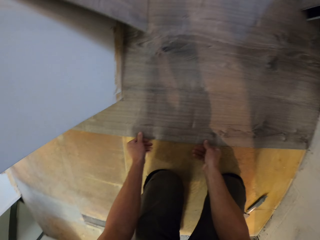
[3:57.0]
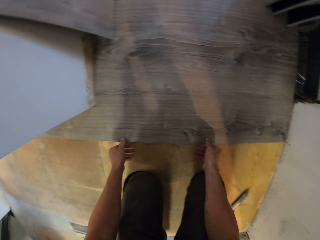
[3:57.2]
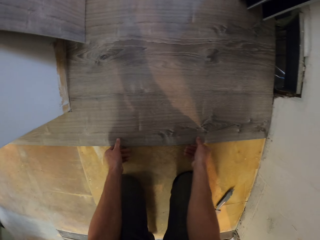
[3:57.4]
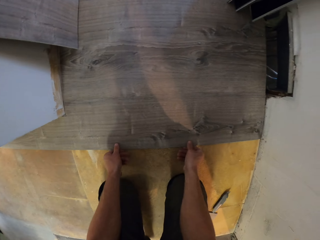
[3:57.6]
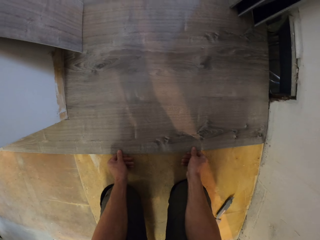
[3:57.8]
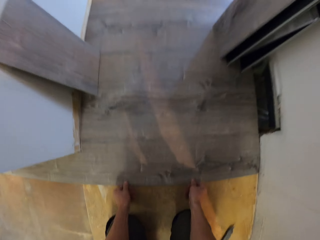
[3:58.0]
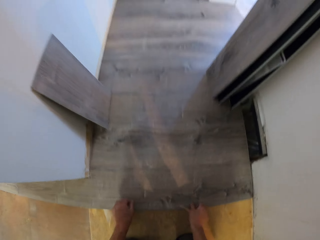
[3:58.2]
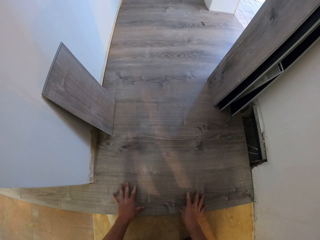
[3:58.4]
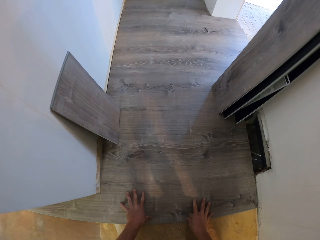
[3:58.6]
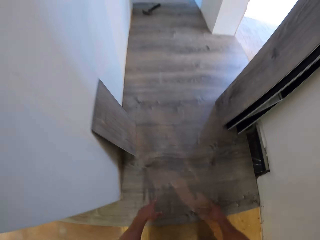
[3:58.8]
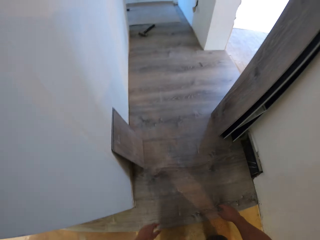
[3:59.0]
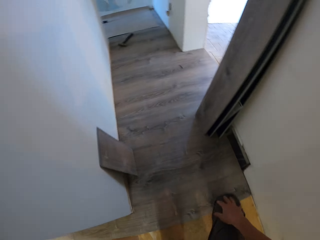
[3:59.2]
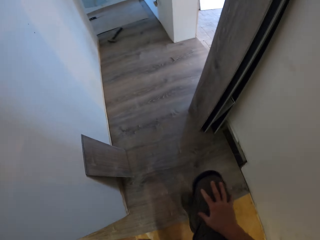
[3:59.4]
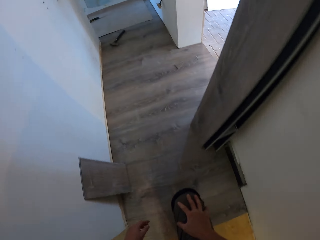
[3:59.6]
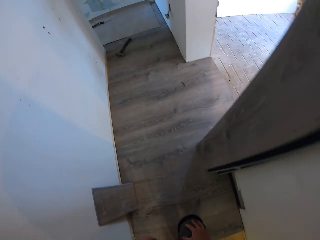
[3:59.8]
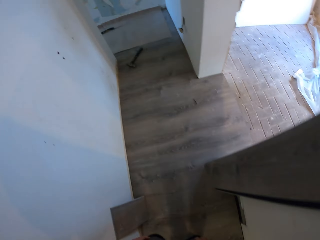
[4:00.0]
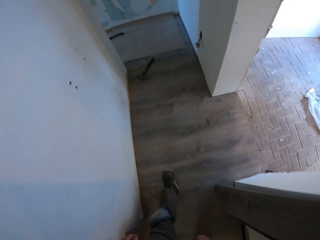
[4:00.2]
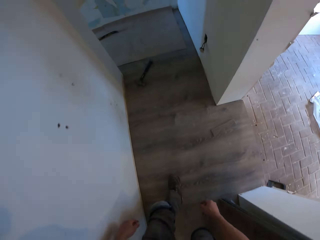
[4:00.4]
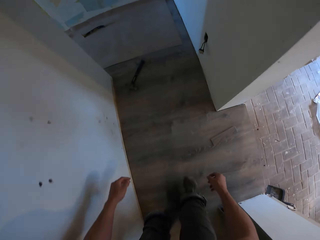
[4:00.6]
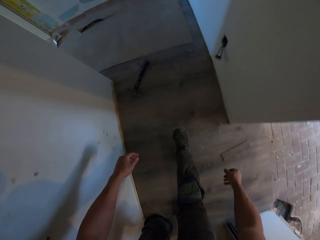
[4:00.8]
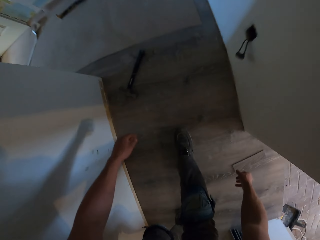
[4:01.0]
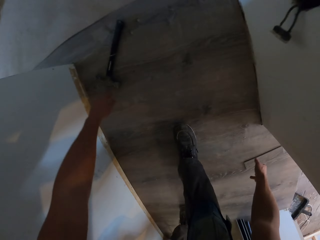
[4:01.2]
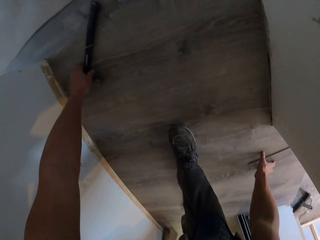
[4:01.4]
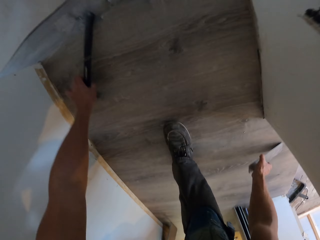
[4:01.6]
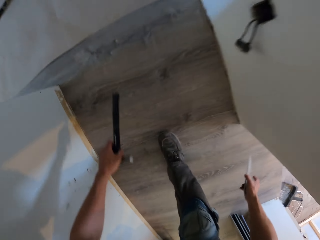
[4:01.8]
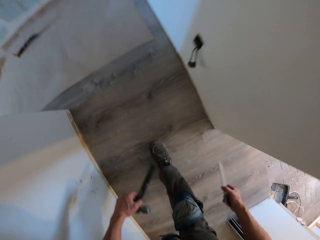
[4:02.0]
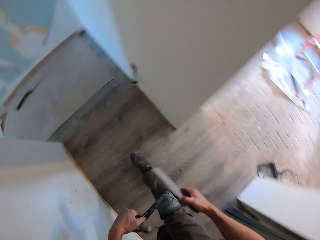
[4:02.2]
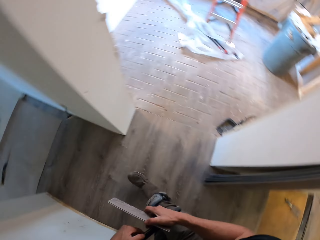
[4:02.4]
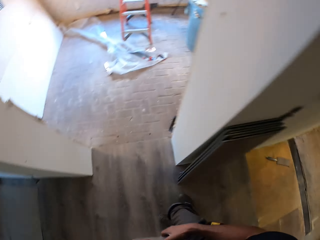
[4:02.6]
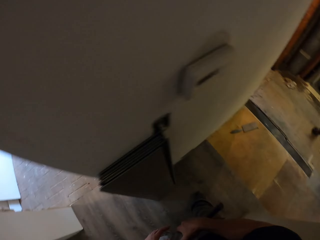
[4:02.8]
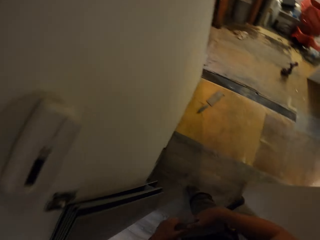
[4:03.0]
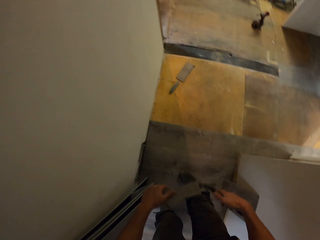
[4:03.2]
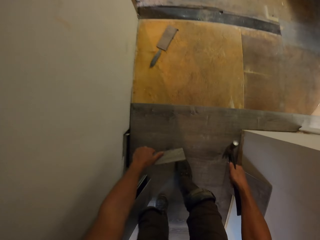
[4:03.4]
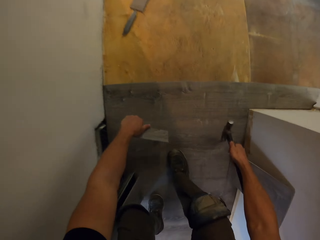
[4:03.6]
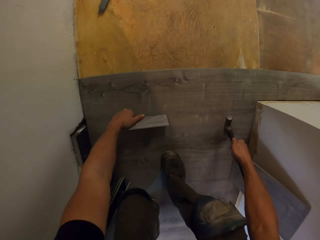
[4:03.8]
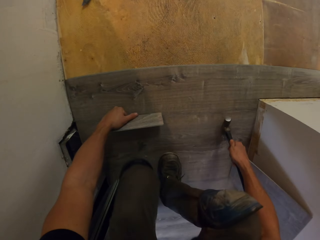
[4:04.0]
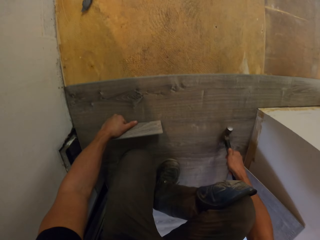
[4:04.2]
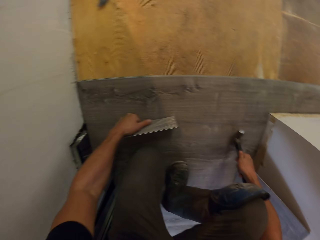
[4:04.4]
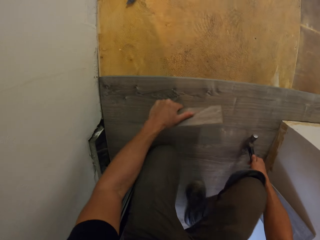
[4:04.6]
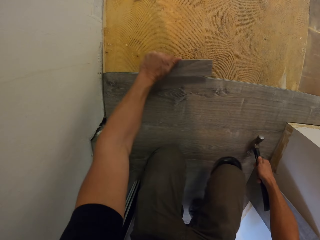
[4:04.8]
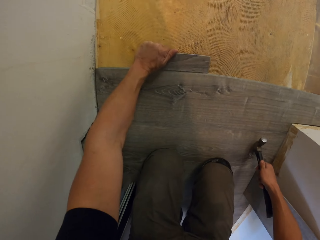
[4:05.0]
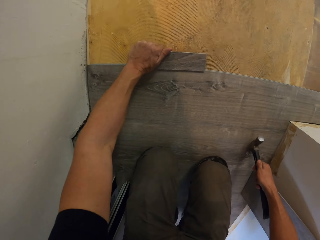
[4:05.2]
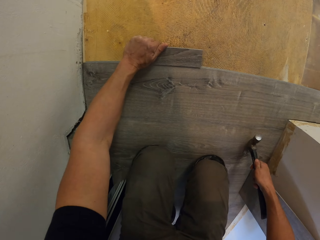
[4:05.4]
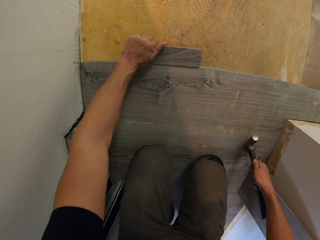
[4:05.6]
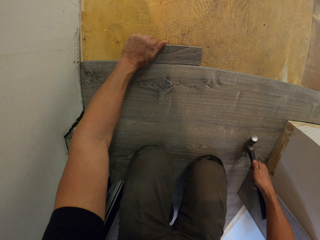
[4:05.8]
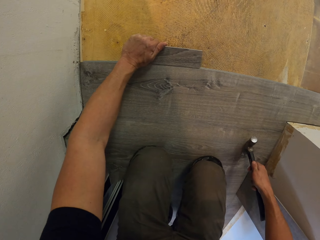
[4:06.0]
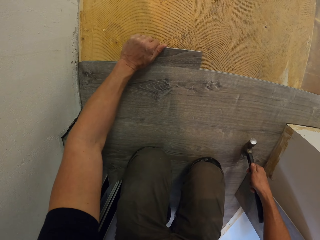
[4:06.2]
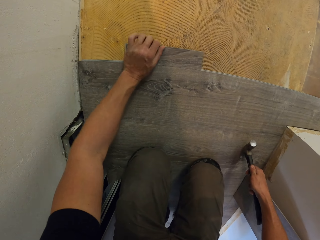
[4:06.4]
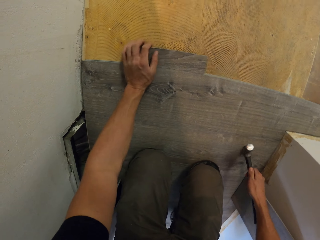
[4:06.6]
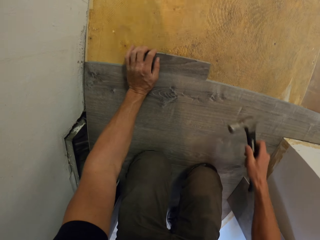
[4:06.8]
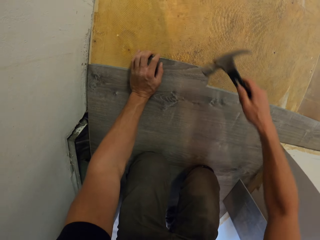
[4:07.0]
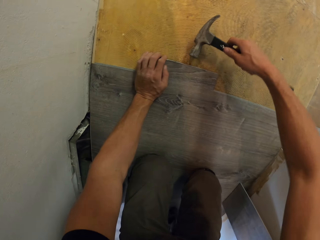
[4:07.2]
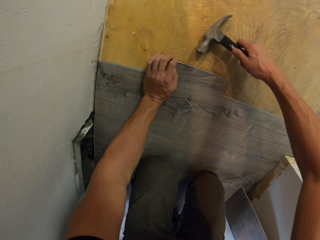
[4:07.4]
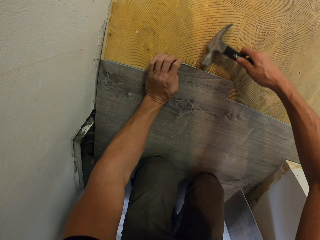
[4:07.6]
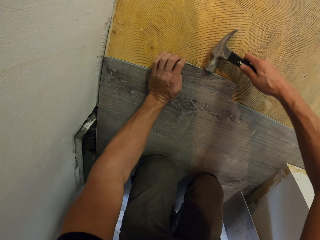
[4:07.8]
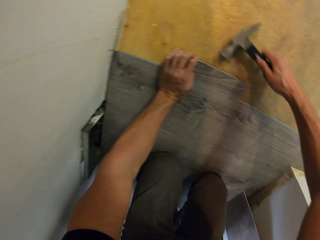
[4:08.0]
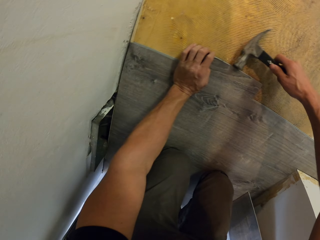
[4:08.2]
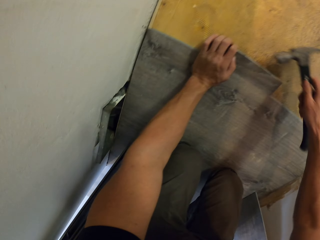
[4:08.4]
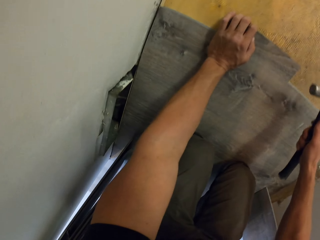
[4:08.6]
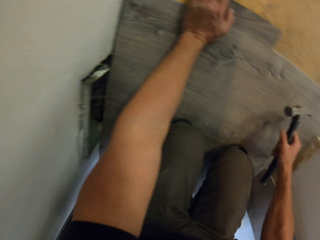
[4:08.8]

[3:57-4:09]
The camera wearer stands upright. They walk in the house. They pick the tile with the right hand and pick the hammer from the floor with the left hand. They walk in the house. They squat on the floor. They put the tile on the floor. They hit the wood tile with the claw hammer to fix it.

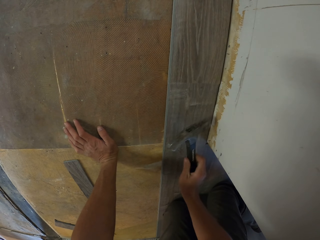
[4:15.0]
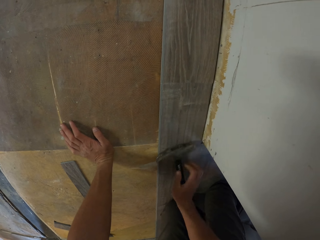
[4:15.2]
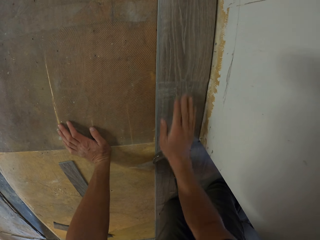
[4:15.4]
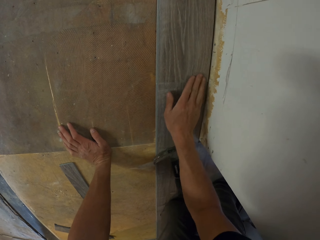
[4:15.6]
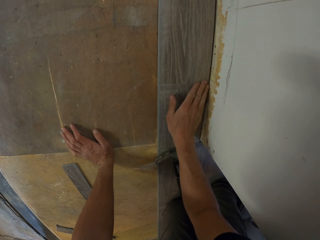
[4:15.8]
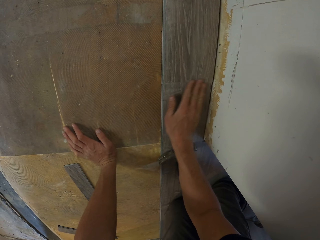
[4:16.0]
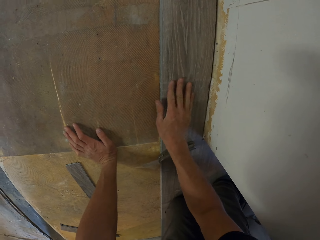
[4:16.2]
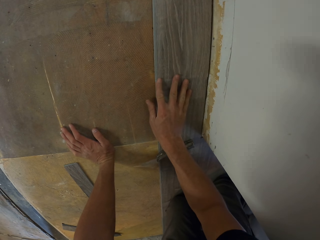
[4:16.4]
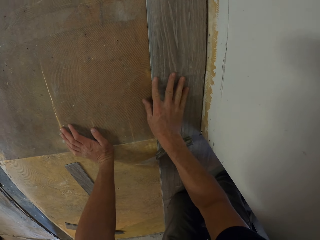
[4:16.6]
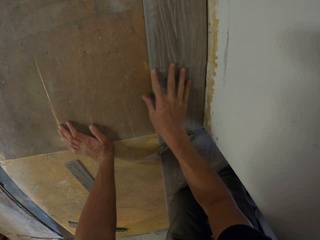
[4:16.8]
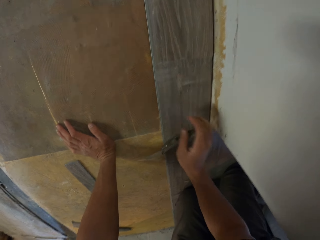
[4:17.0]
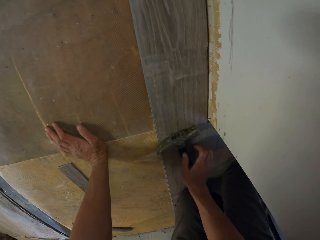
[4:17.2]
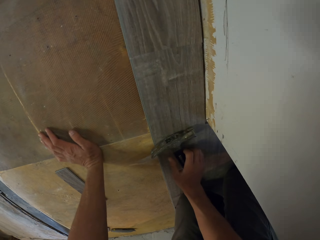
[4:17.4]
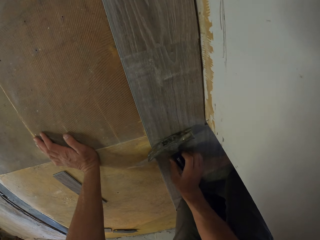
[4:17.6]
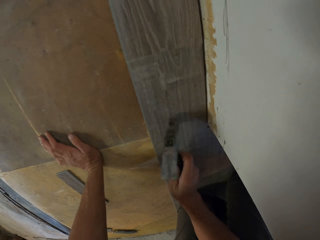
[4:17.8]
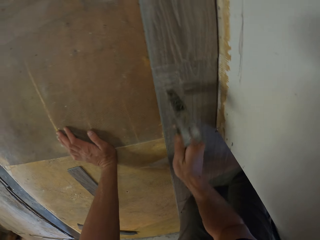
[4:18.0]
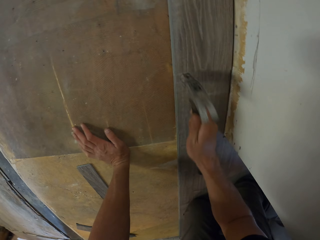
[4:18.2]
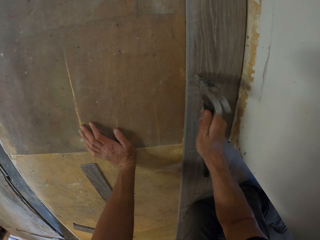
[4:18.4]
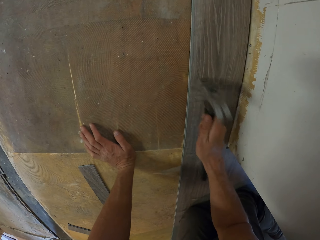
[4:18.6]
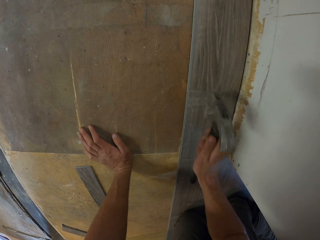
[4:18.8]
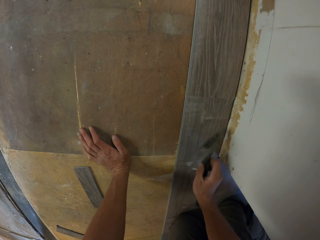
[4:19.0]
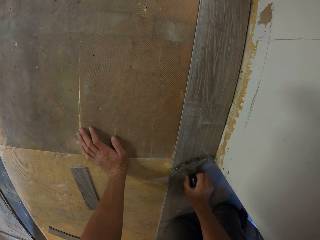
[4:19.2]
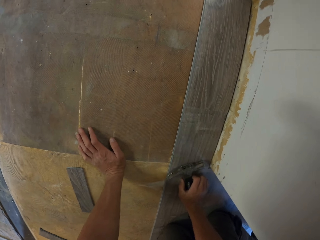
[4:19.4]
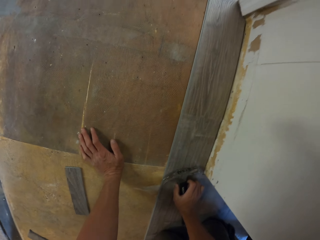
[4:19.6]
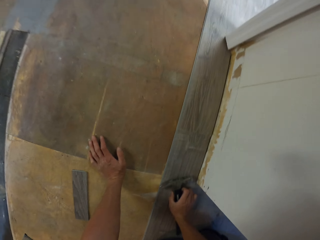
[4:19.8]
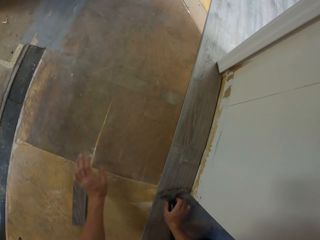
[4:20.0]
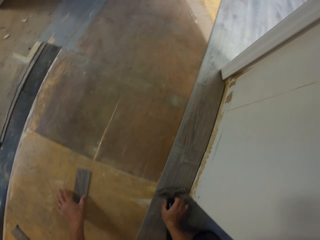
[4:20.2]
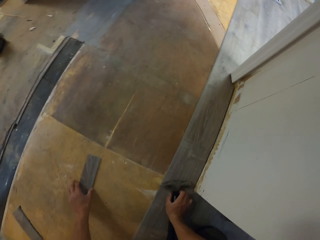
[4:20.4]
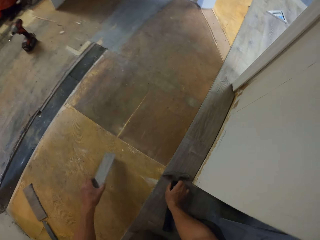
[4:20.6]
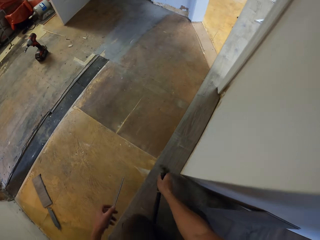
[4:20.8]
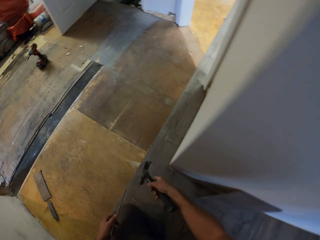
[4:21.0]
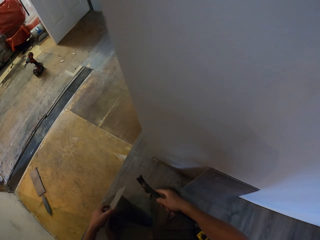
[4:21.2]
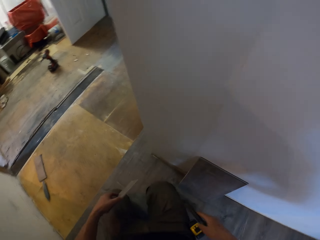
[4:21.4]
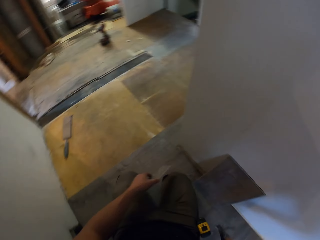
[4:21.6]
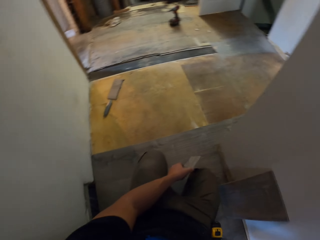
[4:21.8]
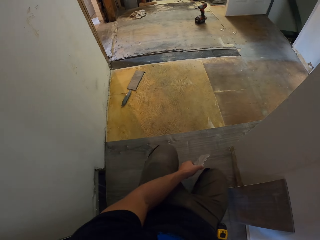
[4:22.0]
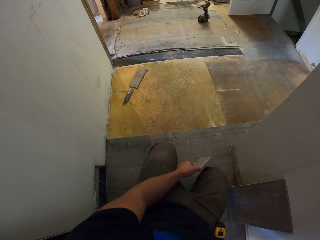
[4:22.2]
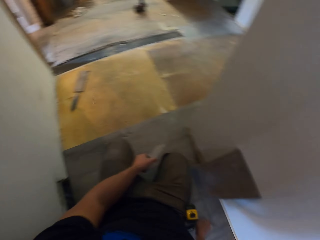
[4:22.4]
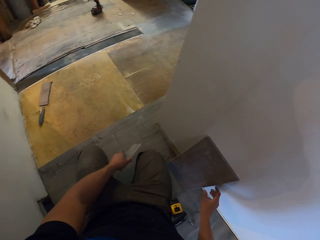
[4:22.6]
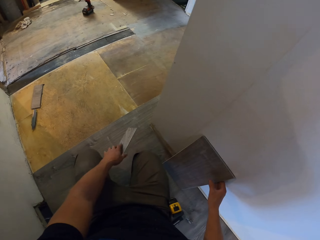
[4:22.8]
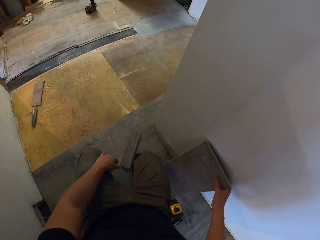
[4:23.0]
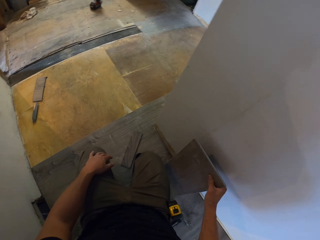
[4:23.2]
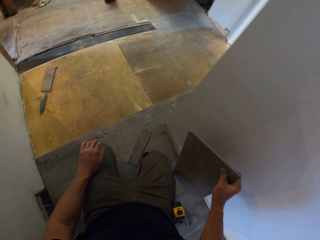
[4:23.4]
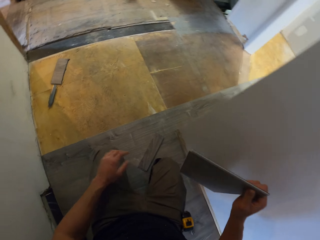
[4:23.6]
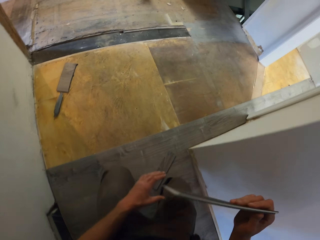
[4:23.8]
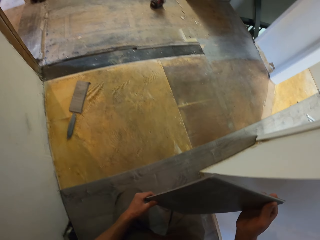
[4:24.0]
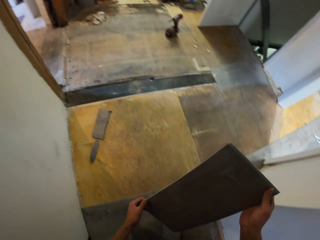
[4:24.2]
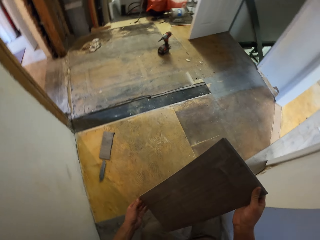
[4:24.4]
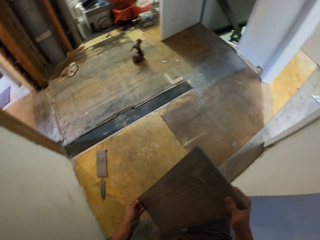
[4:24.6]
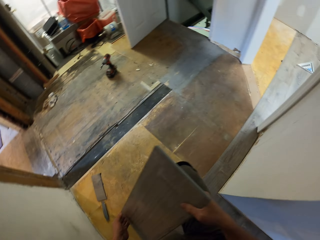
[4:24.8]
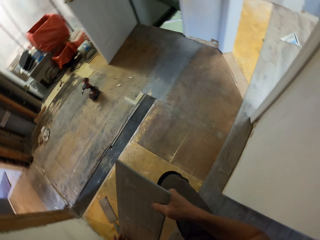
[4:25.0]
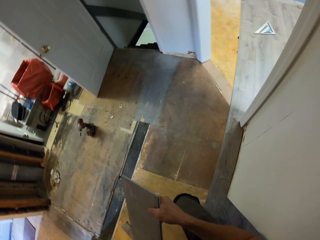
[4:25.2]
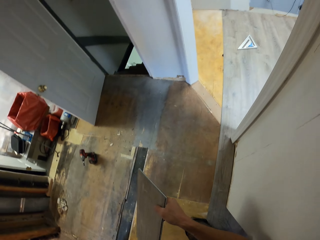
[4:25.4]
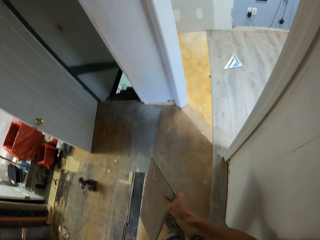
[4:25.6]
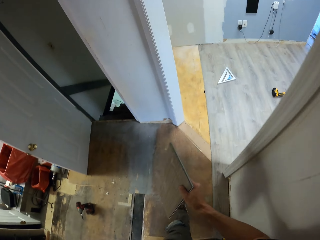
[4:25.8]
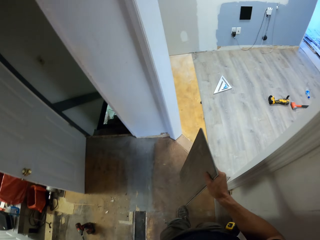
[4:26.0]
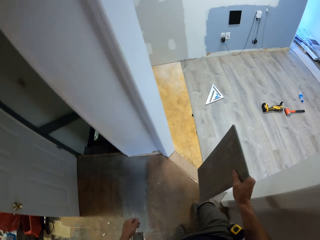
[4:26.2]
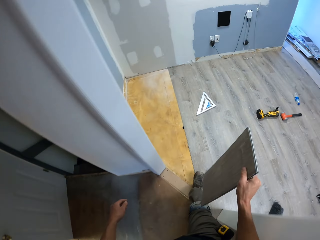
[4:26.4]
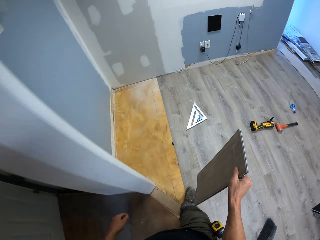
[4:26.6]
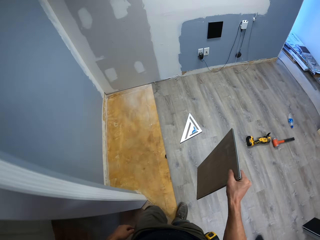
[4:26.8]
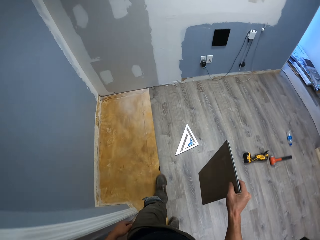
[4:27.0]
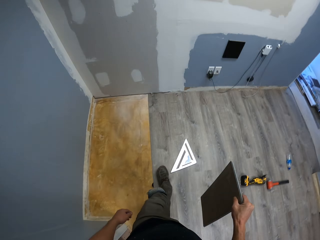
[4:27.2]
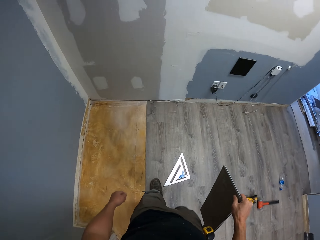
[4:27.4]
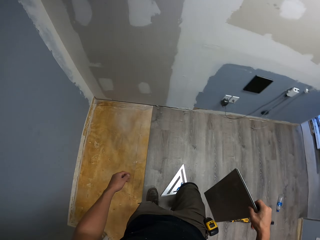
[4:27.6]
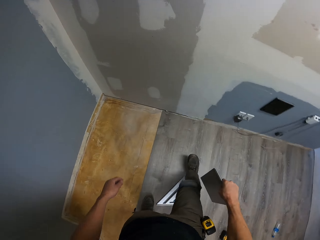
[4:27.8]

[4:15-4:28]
The camera wearer drops the claw hammer on the floor. They touch the tile with the right hand. They pick the hammer with the right hand. They hit the tiles using the claw hammer. They pick the tile with the left hand. They pick the hammer with the right hand. They drop the tile on the floor. They pick a tile with the right hand. They stand upright. They walk in the room.
